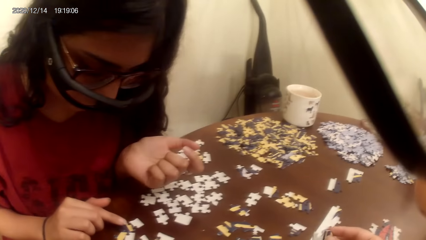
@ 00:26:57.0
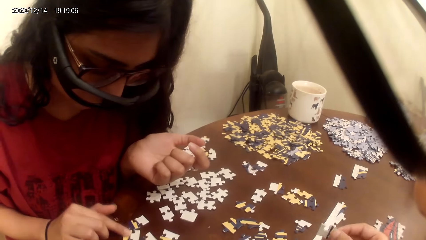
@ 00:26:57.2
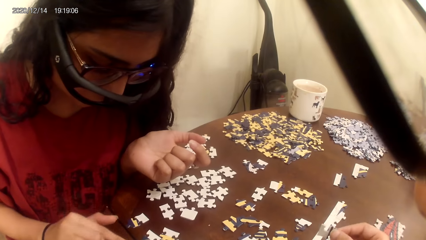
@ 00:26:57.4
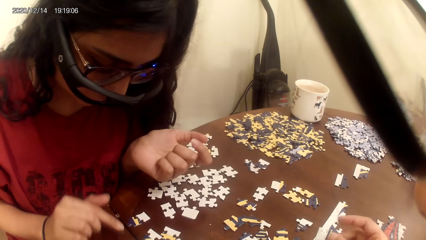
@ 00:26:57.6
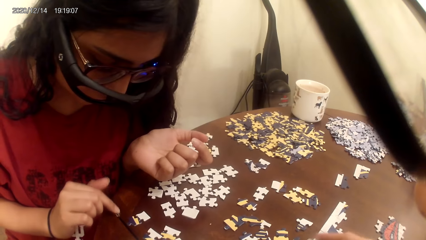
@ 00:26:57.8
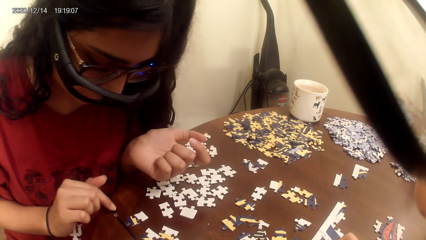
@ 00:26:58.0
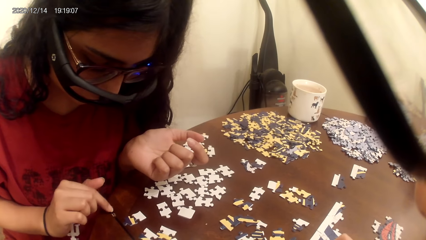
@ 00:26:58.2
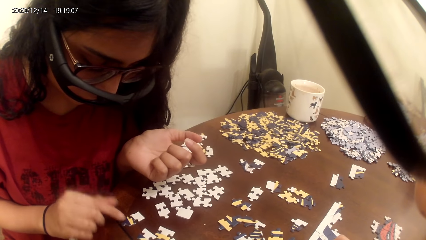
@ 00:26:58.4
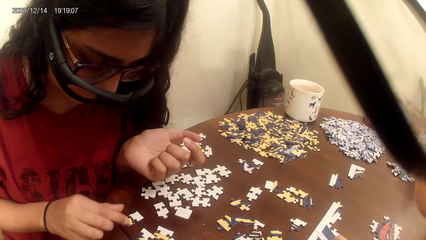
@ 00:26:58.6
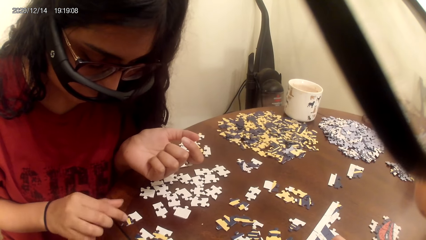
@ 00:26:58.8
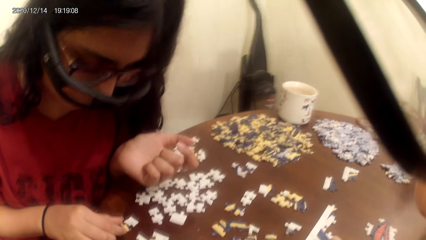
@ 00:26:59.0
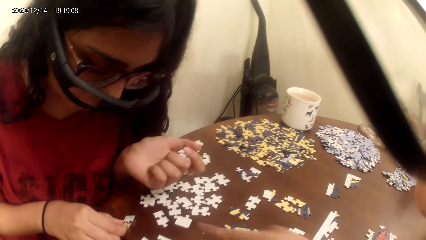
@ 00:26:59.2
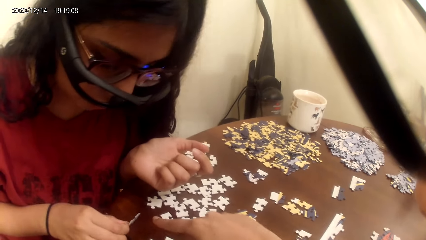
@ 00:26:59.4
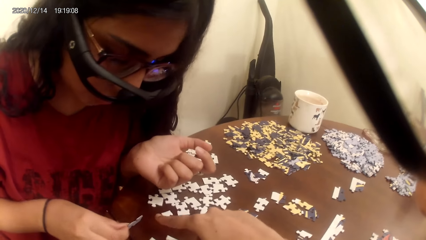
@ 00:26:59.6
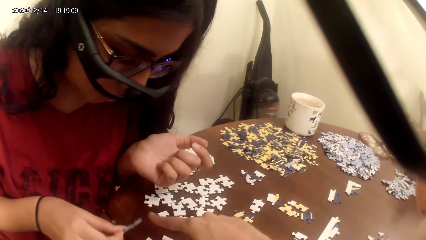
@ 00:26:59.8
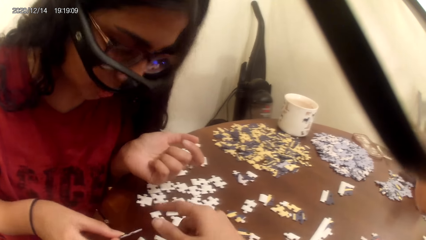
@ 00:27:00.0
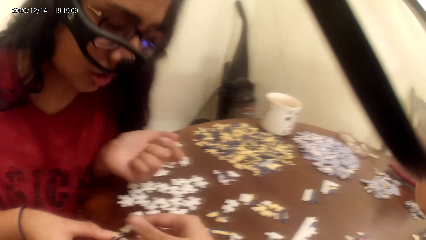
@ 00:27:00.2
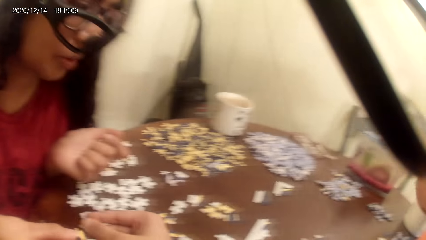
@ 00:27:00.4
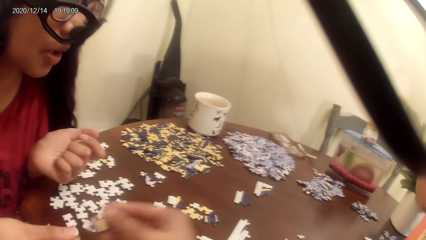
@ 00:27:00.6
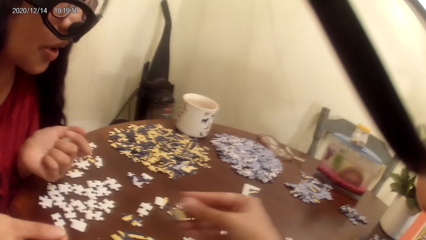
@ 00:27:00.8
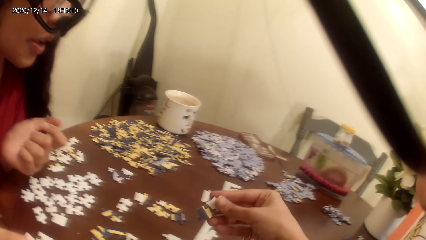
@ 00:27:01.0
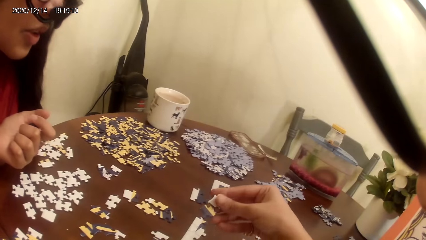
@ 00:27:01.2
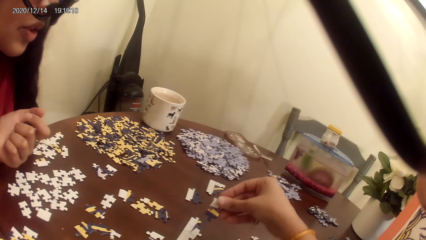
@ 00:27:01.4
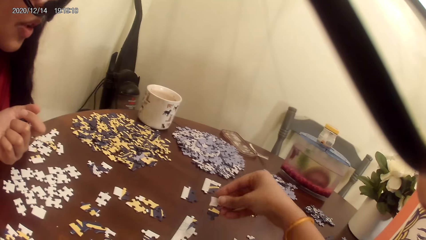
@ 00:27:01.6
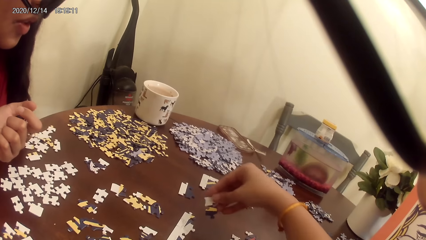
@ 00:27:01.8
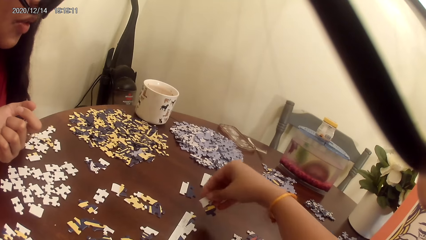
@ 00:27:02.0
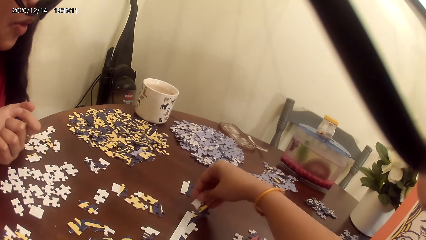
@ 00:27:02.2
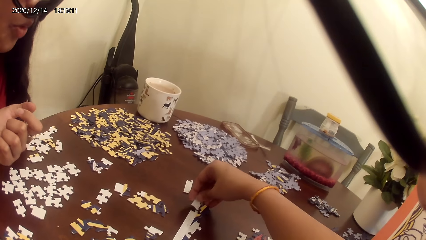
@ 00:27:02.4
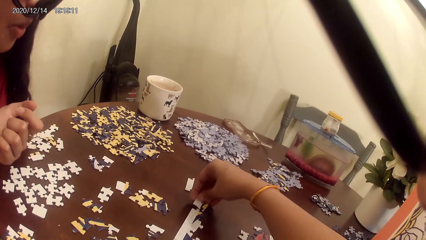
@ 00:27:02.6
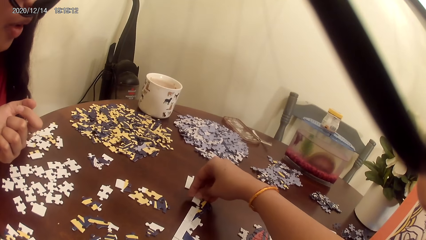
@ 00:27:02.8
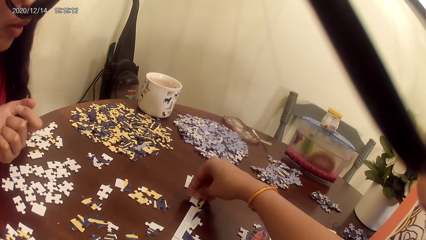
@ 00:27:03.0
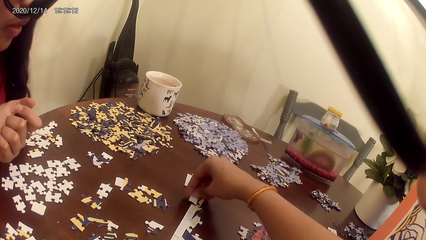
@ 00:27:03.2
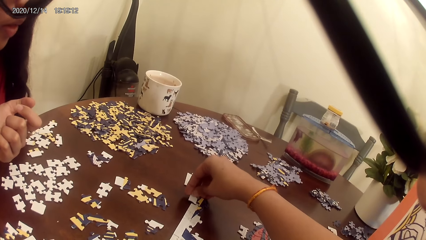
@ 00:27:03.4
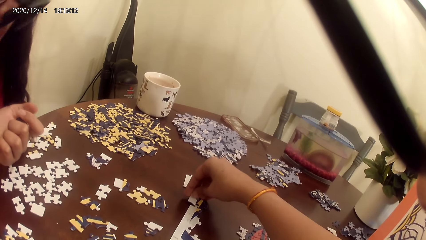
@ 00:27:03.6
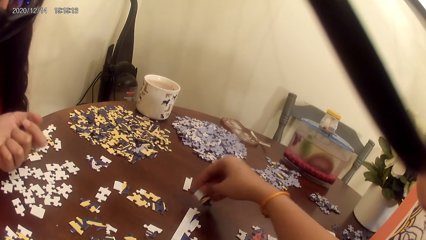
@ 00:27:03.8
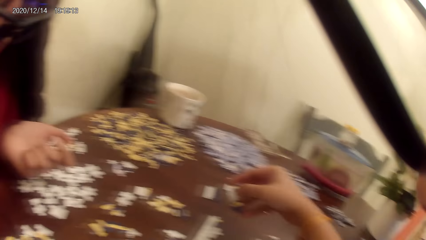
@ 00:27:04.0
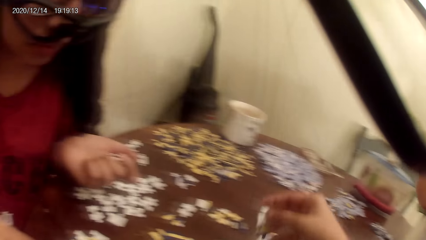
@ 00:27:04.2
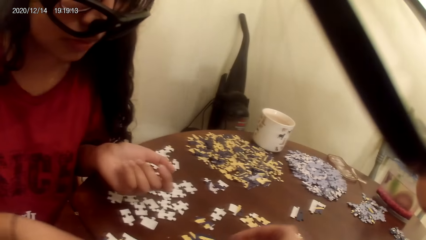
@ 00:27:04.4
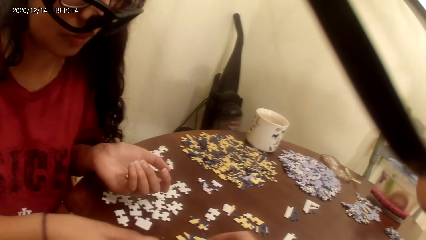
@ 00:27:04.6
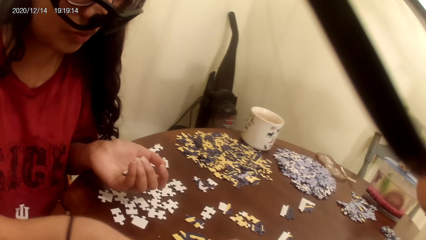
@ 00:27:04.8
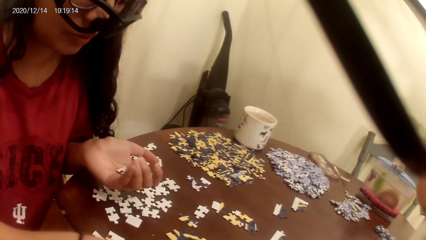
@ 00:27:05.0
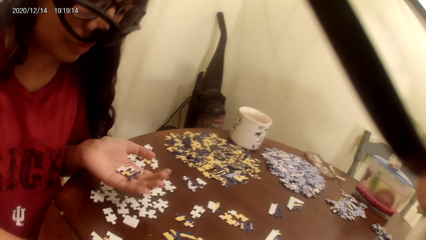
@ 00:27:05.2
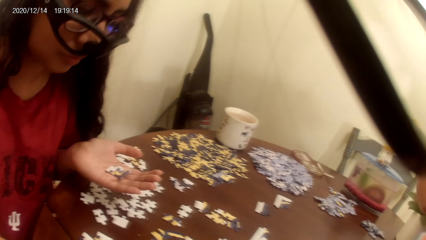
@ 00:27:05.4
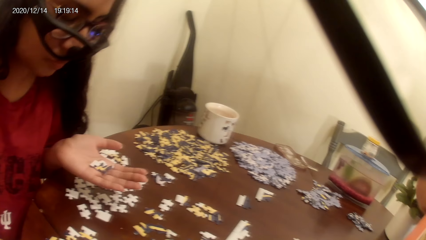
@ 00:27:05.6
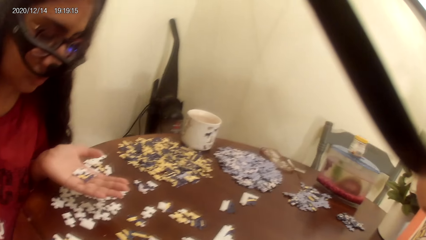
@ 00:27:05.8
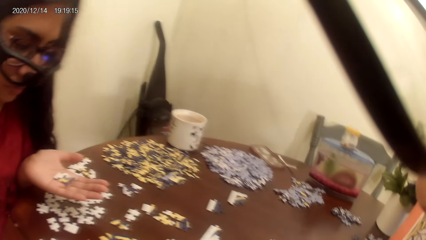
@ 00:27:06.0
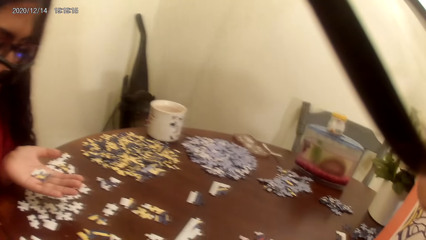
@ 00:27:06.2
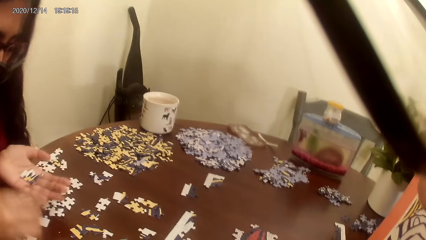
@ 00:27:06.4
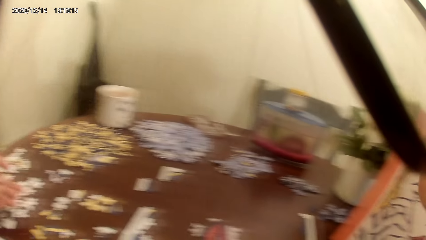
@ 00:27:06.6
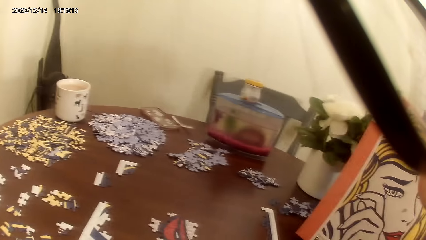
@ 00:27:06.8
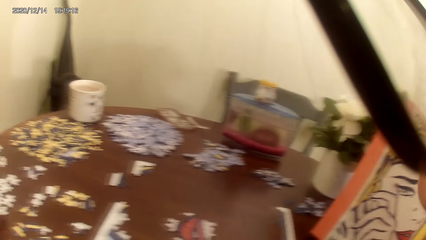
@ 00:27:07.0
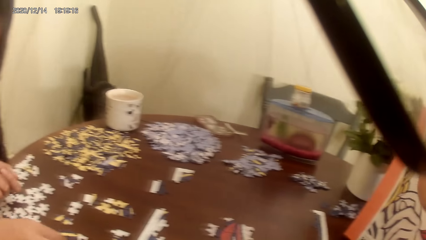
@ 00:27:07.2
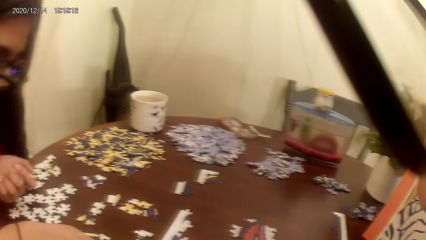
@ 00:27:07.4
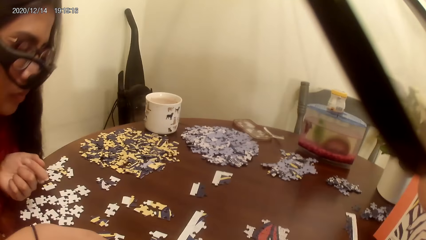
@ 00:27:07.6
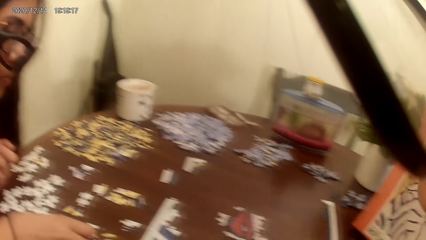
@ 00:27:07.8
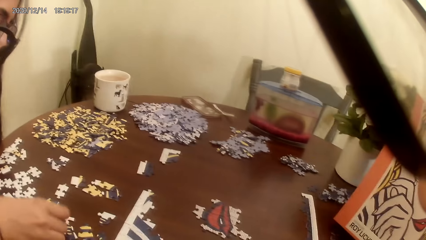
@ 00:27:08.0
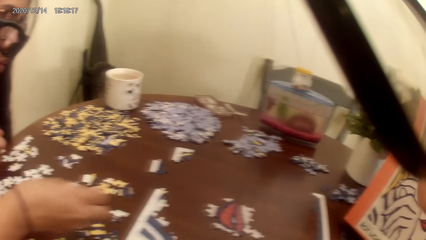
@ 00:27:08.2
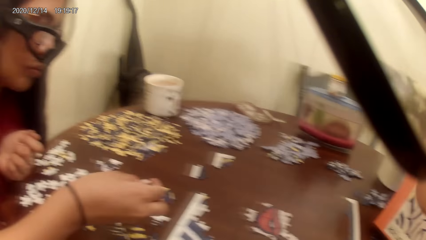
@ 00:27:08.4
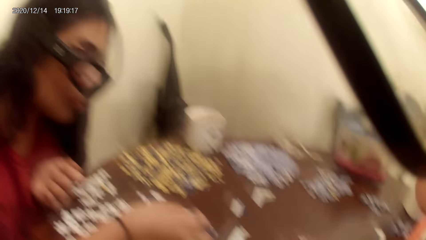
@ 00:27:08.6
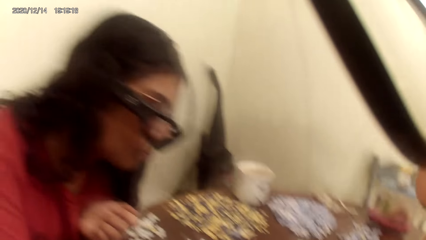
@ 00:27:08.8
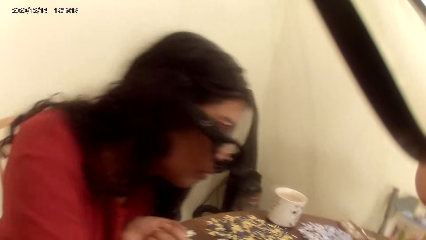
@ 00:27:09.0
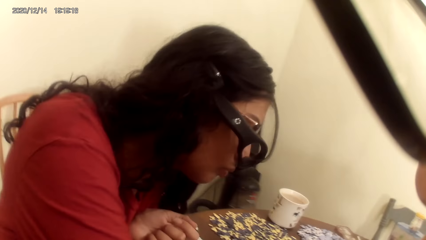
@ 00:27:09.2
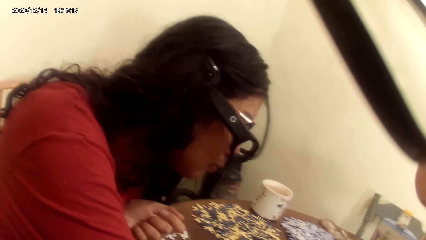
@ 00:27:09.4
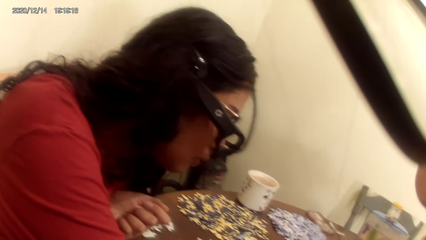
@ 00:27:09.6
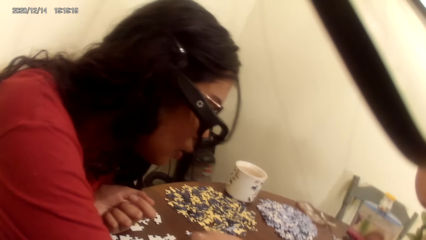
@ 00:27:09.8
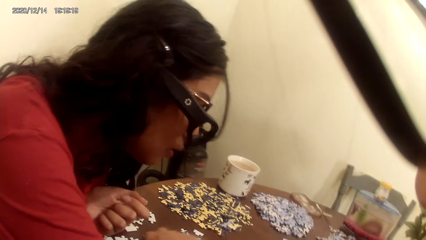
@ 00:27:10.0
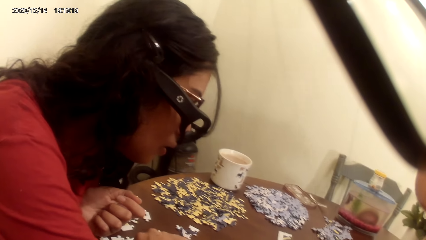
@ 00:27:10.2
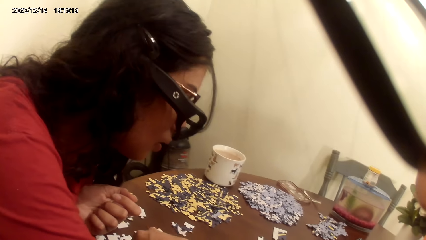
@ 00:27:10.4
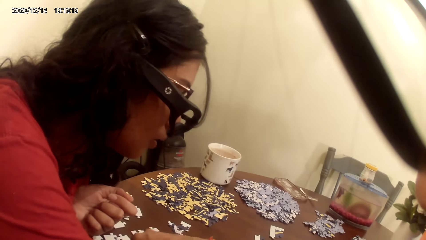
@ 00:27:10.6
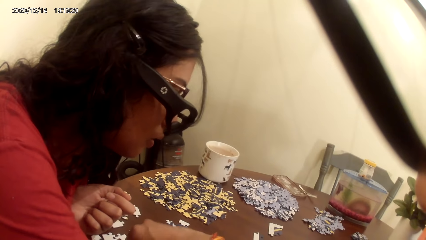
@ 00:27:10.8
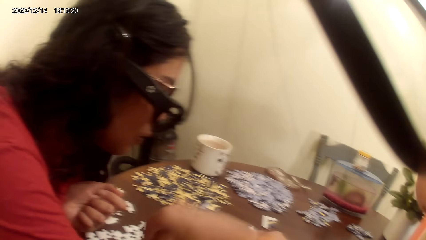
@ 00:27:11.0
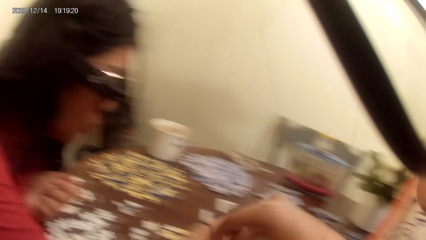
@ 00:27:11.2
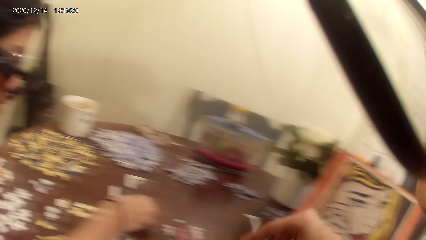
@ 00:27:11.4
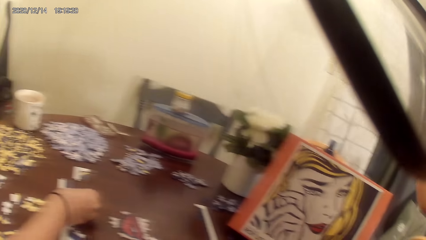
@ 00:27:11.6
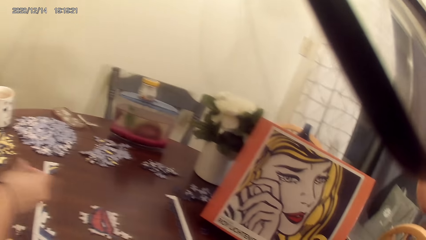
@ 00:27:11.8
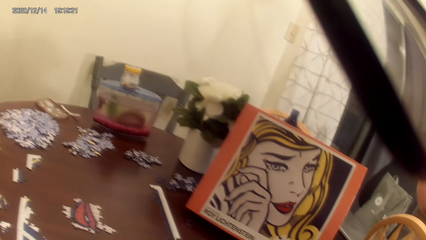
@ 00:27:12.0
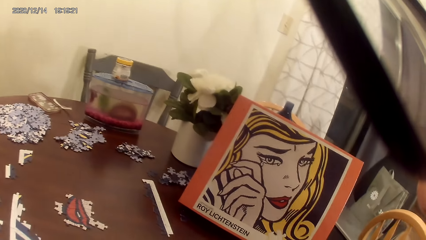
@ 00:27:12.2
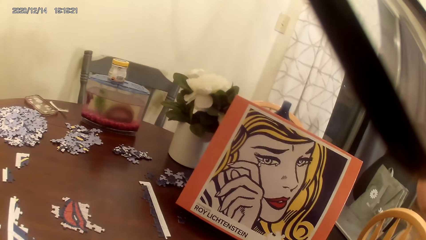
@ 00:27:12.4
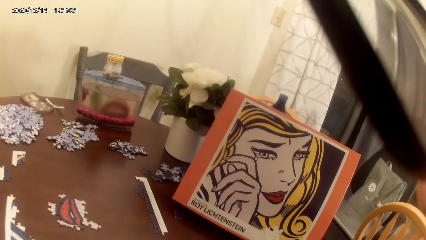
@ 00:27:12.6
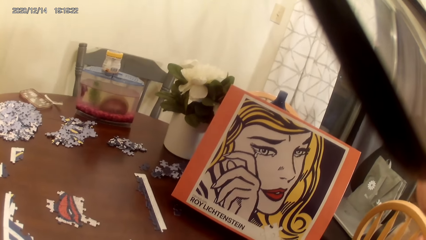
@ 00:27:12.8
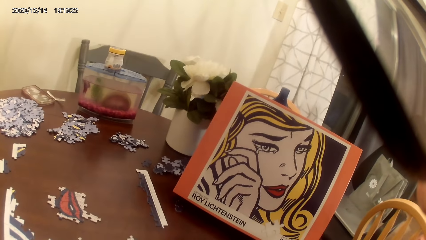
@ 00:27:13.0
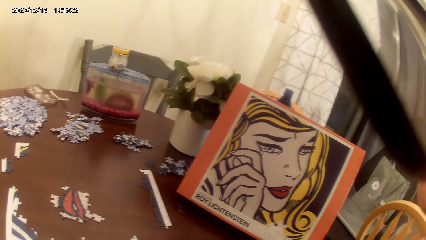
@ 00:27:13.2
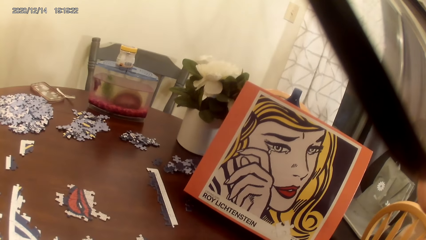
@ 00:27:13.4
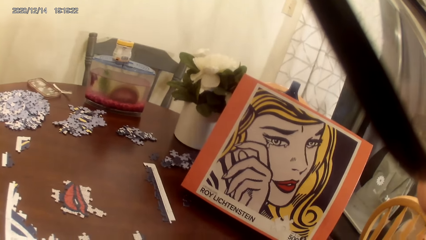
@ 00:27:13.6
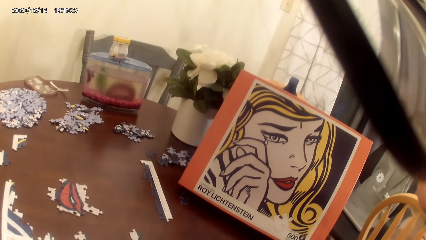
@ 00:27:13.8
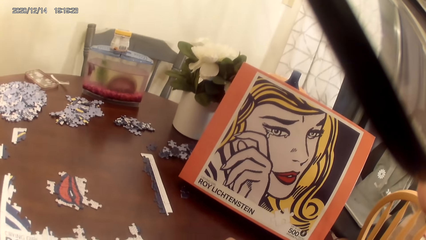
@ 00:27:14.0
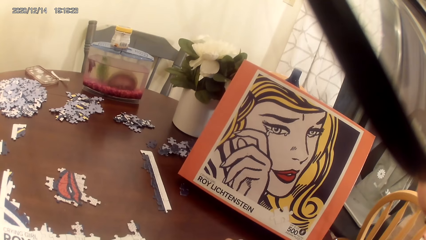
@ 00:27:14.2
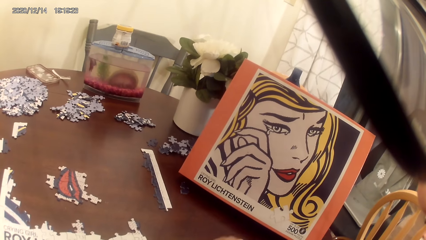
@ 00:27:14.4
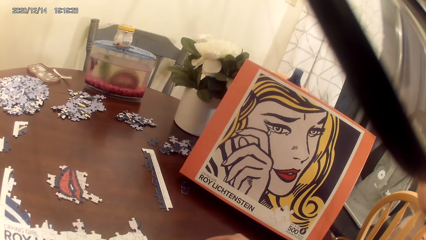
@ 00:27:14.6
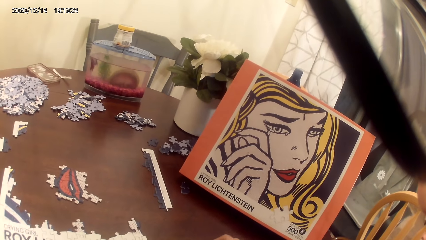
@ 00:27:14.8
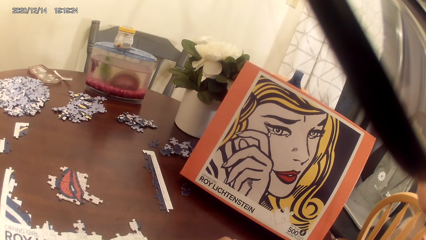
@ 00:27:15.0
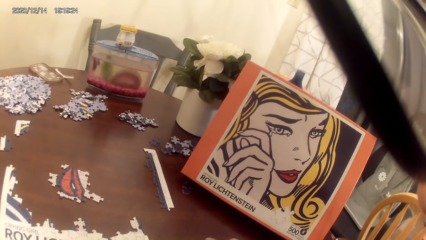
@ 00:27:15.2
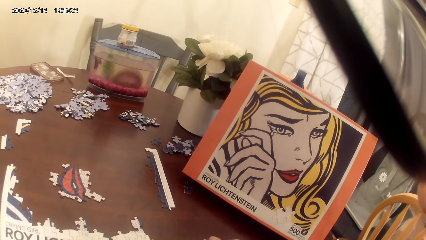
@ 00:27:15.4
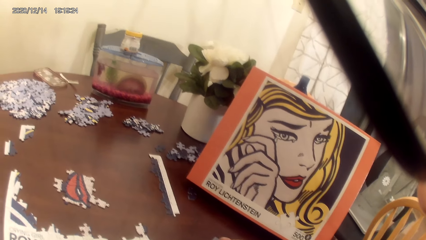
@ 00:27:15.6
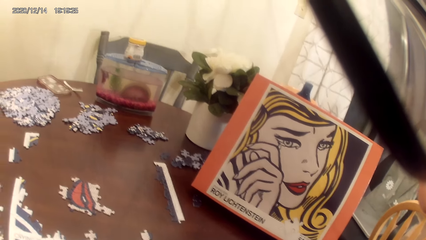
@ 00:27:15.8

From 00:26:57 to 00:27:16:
A person collects the cards on the cardboard. The camera wearer plays the puzzle game. The person picks puzzles on the table. The person plays the puzzle game. The camera wearer stares at the portrait.
